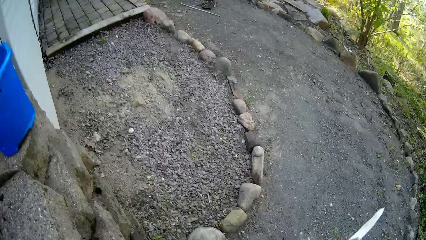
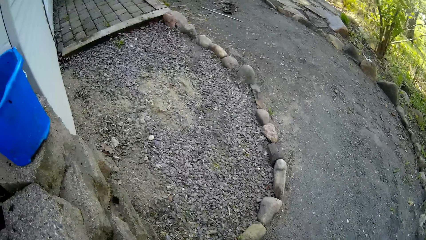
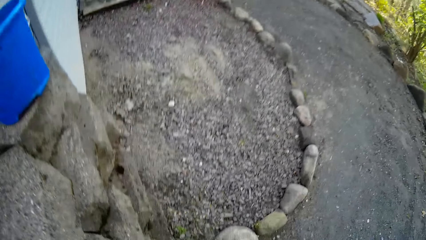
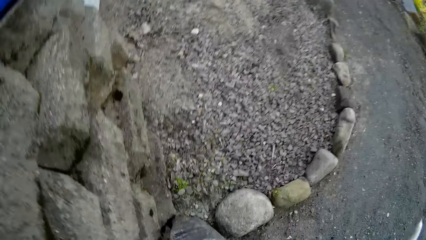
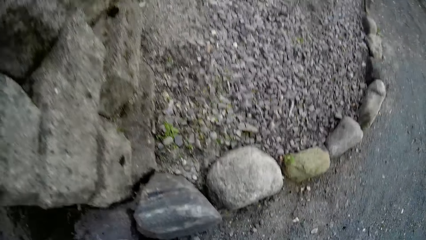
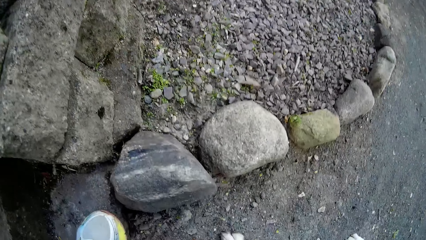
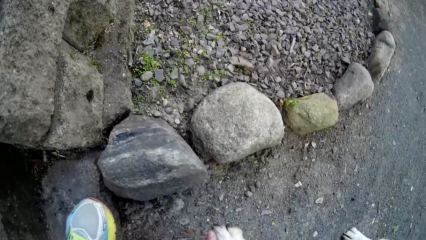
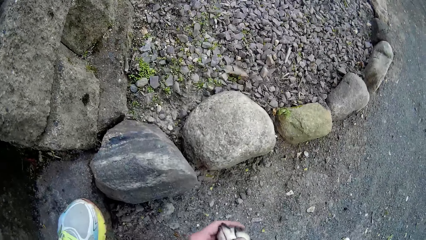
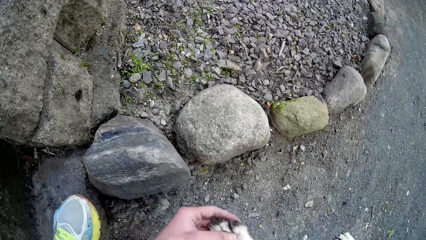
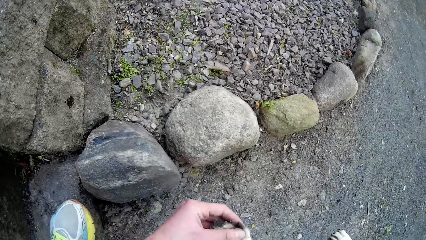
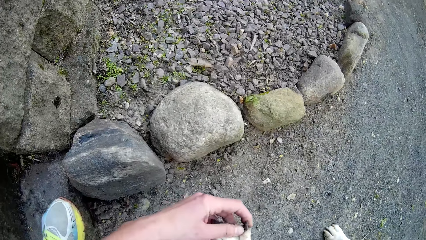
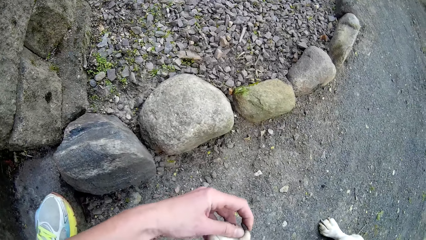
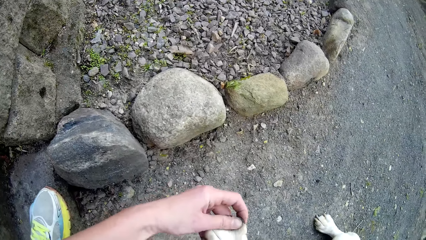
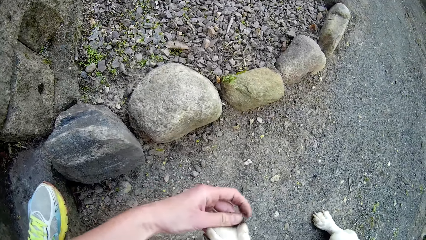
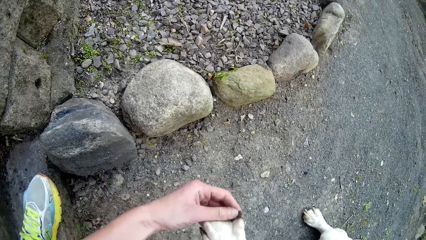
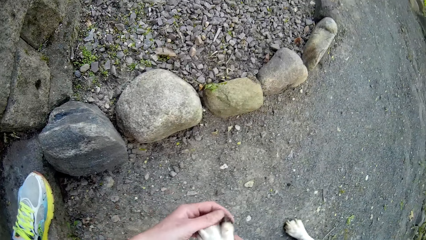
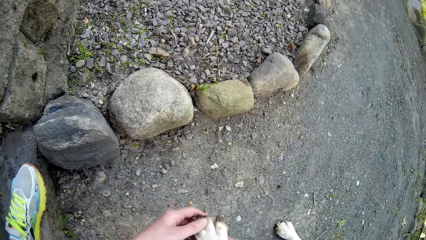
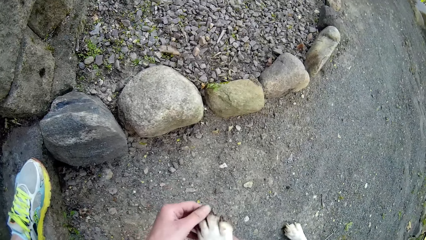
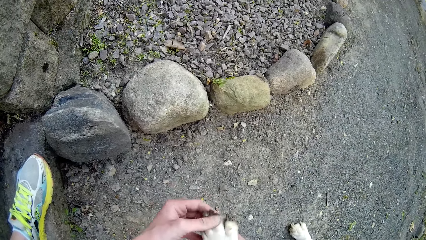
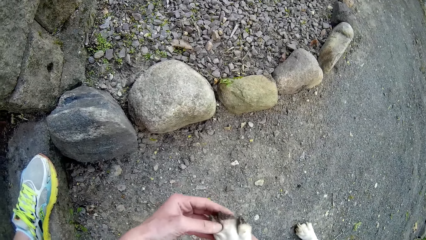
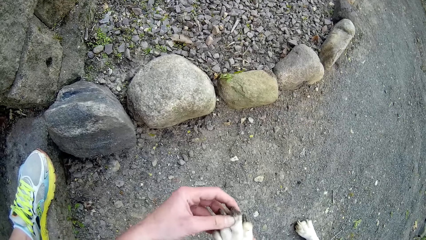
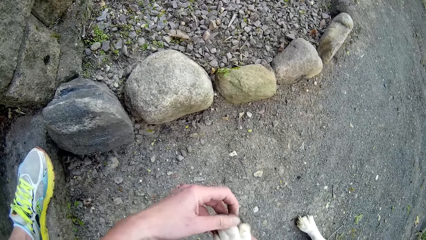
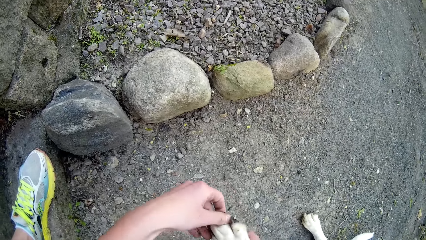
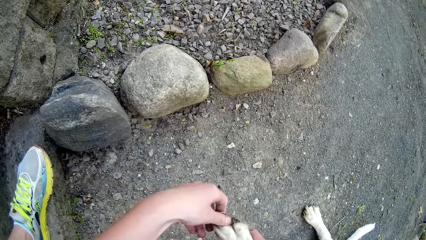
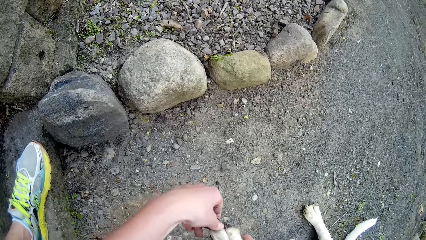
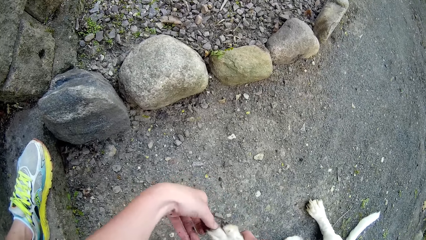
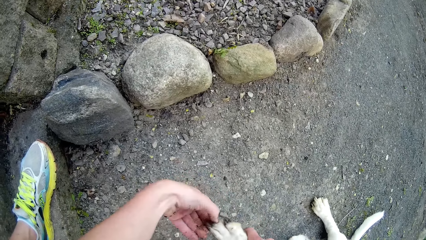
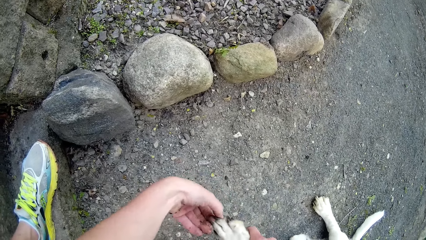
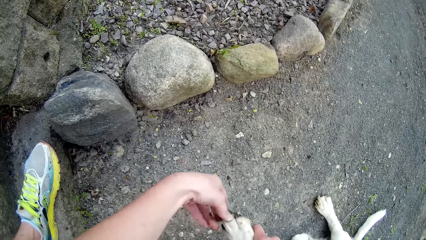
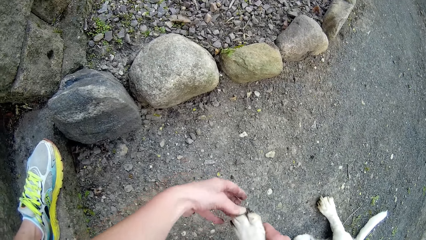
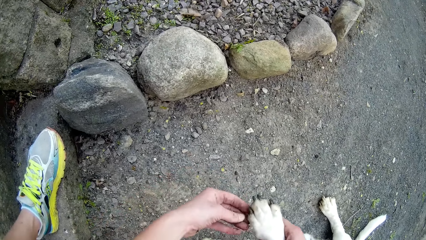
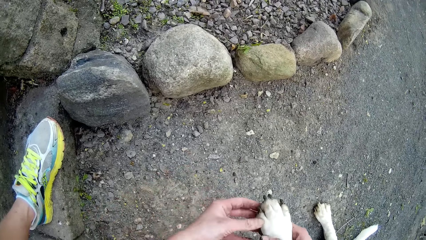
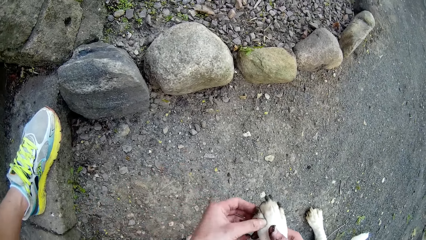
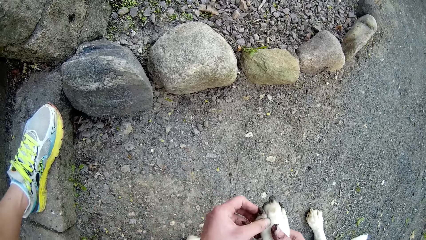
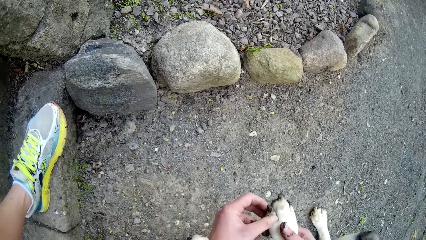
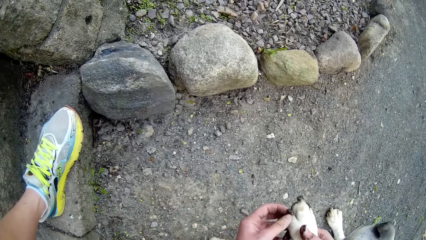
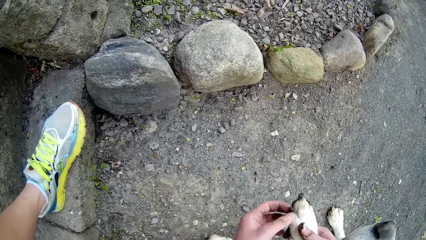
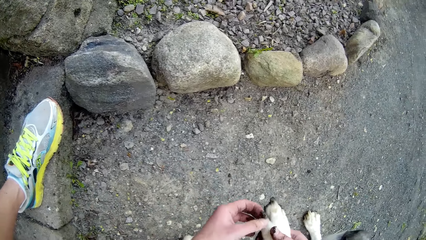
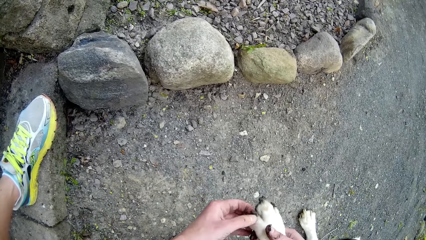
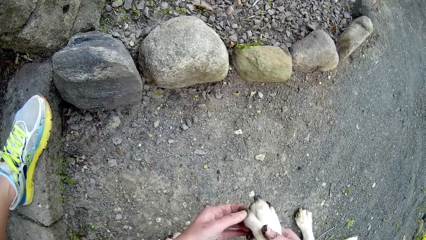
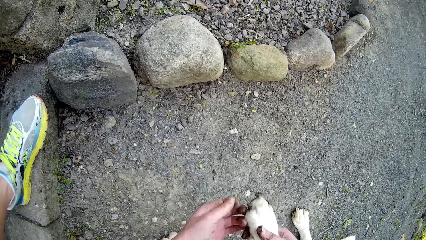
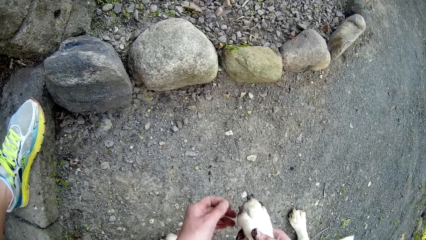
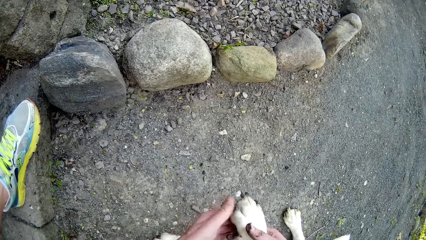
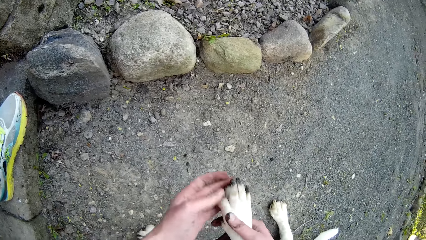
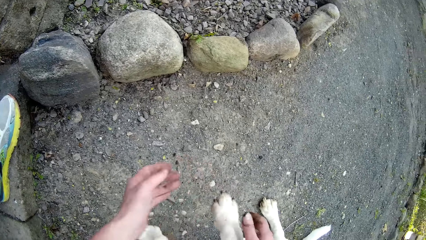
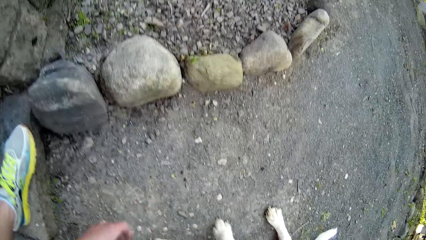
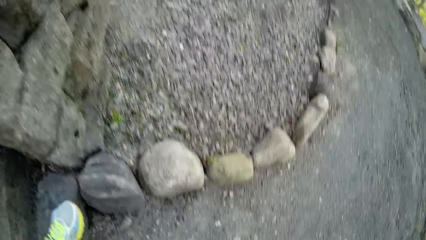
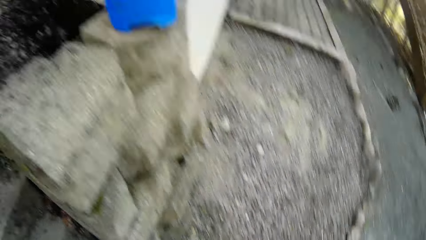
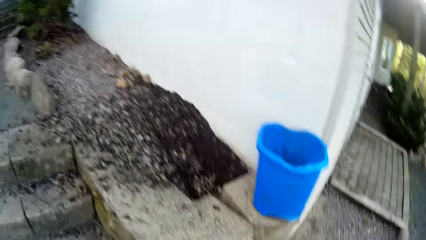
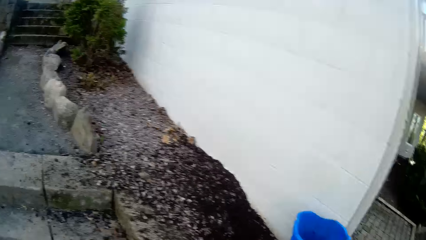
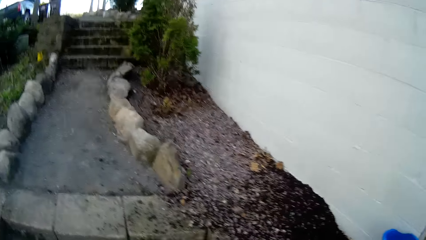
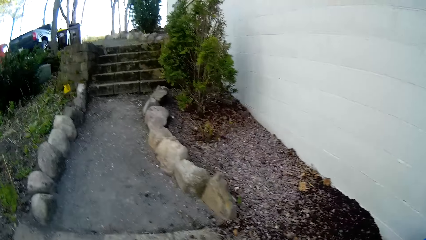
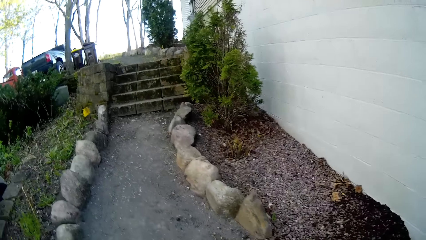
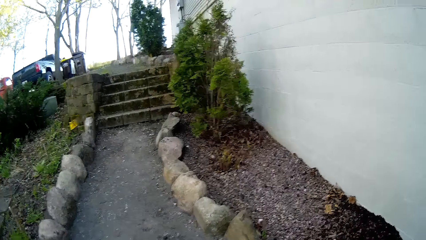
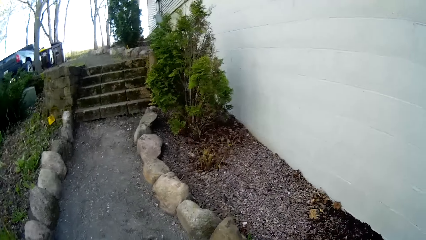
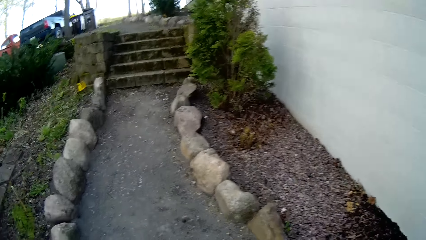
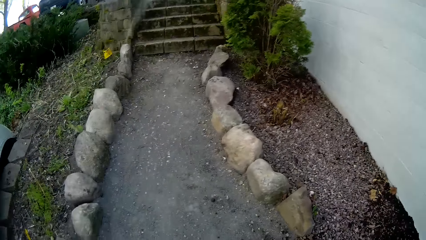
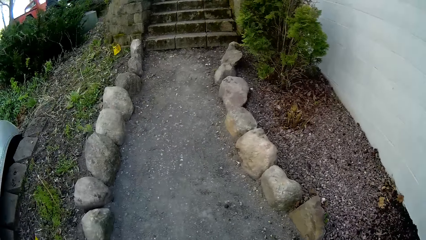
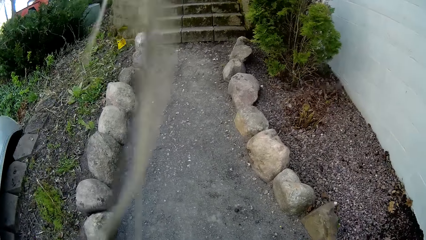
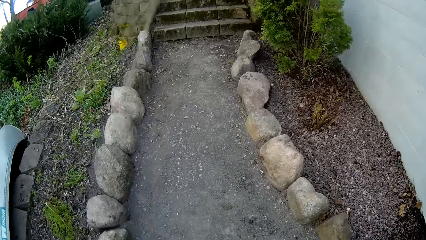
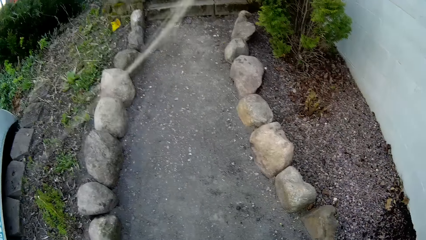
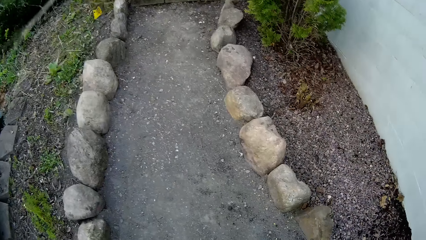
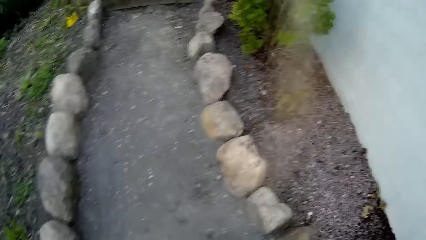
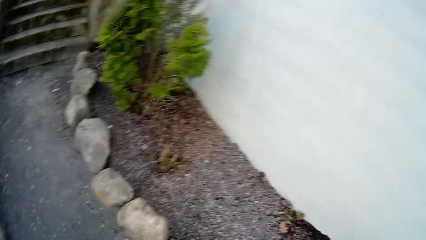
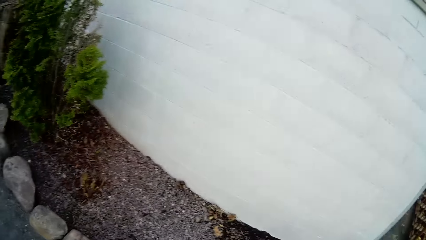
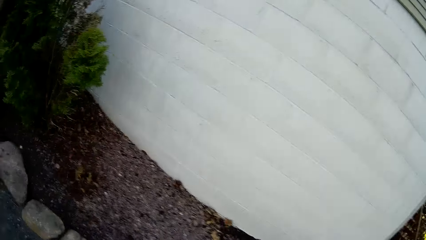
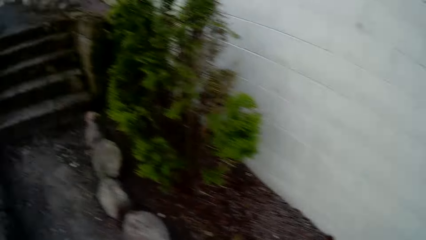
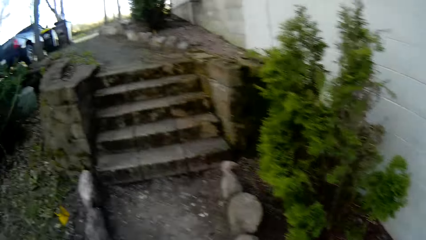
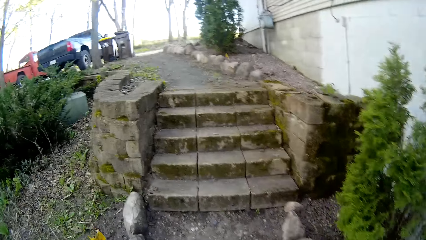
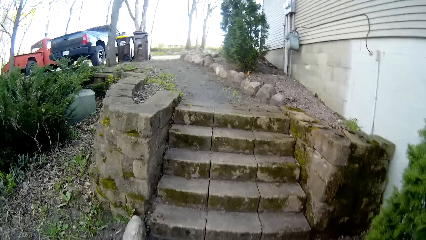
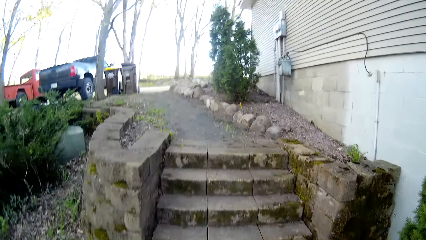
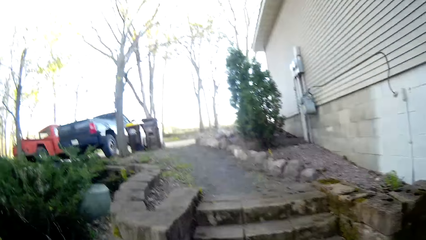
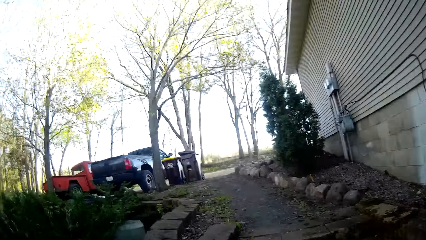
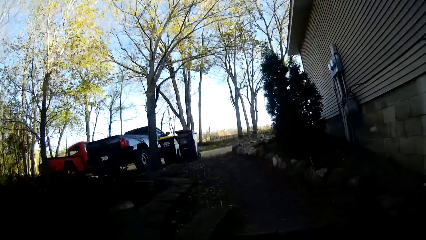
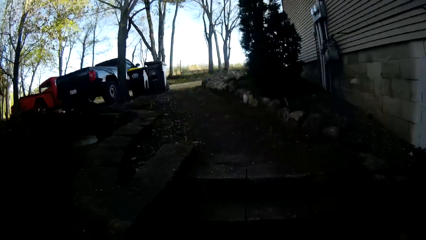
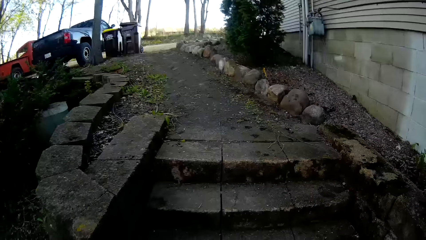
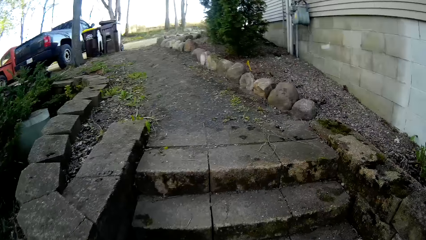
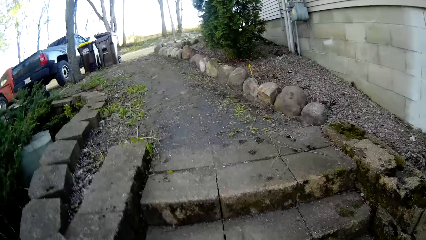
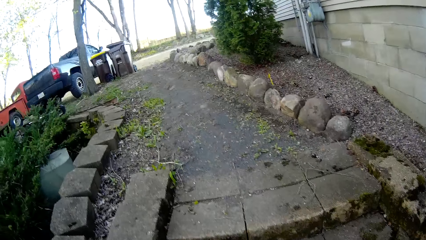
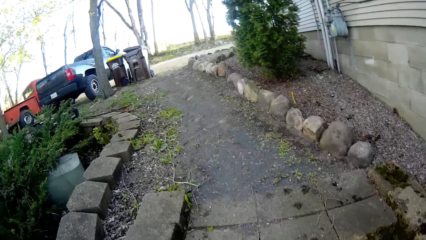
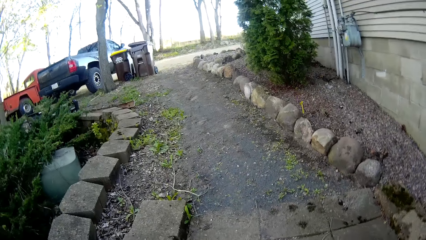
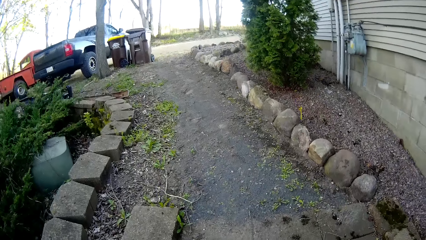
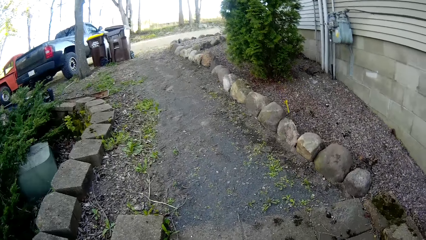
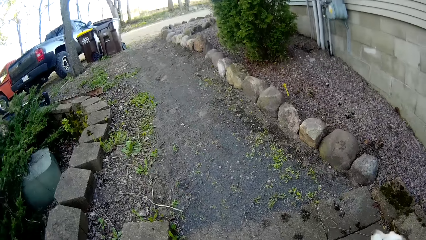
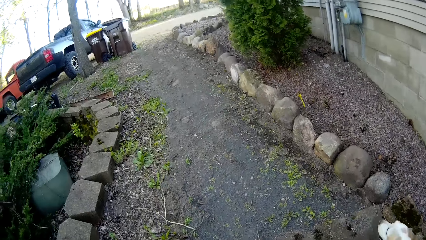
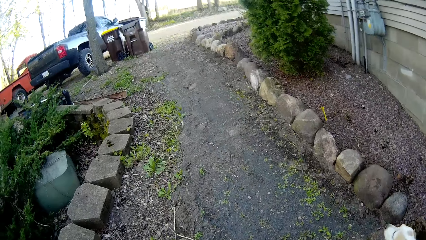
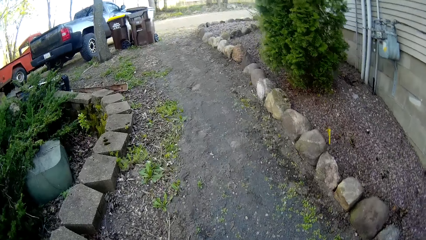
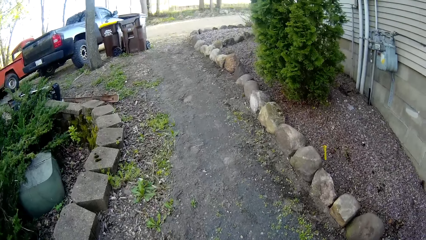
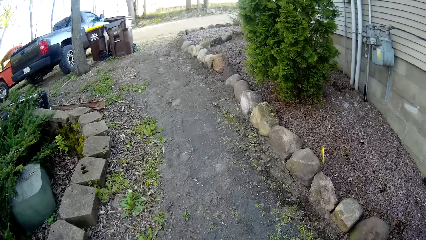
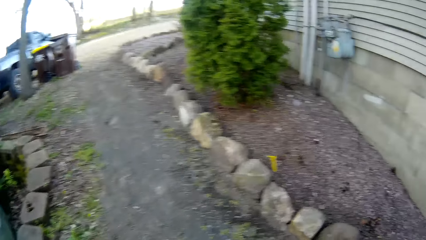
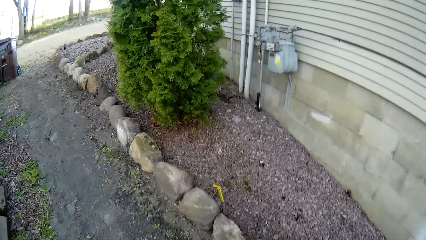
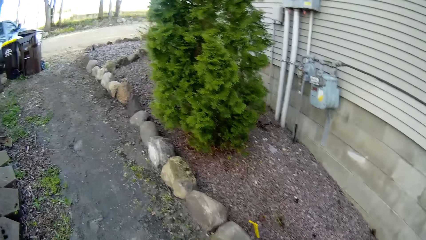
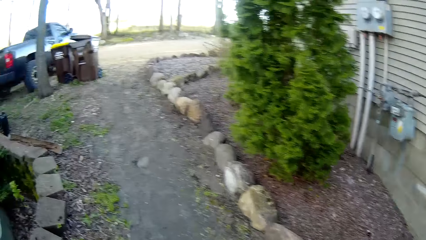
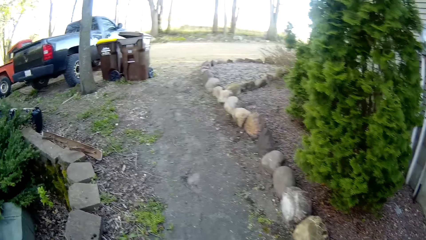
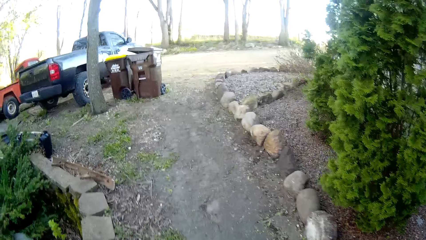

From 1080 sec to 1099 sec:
The camera wearer cleans the dog's toenails with her left hand. She removes dirt from the dog's leg. She continues to walk. She walks up the stairs.
